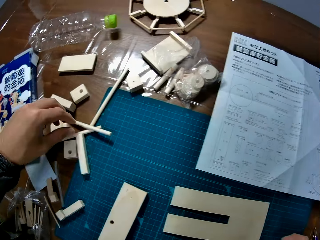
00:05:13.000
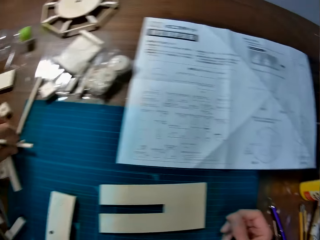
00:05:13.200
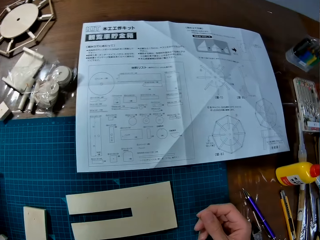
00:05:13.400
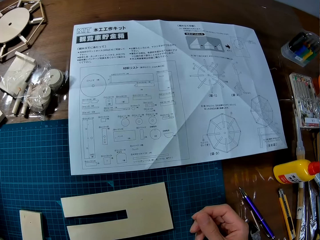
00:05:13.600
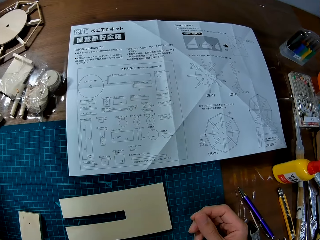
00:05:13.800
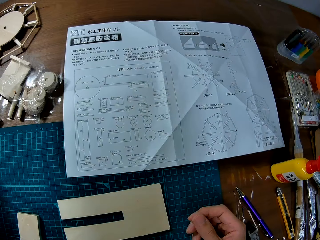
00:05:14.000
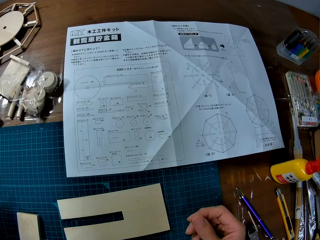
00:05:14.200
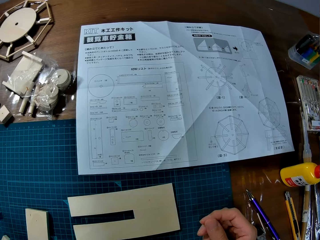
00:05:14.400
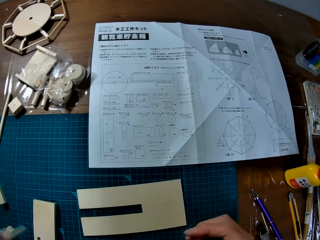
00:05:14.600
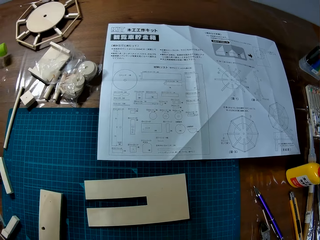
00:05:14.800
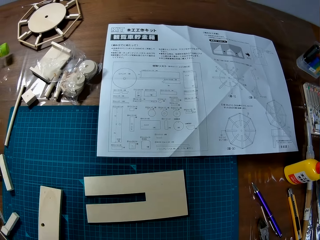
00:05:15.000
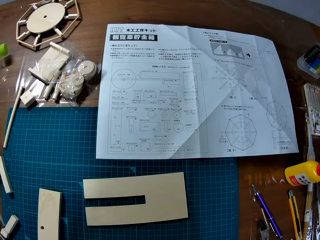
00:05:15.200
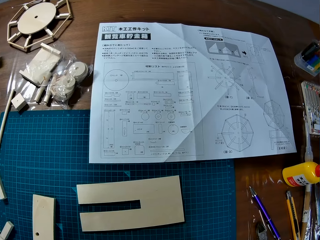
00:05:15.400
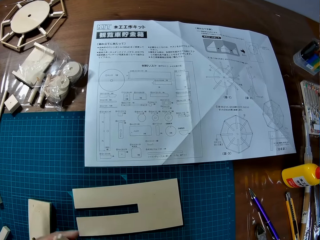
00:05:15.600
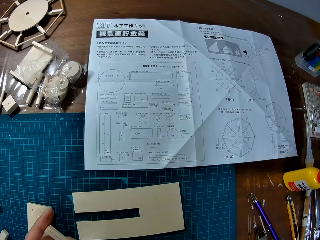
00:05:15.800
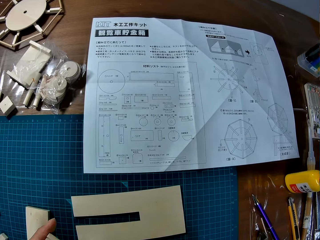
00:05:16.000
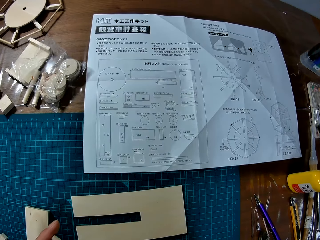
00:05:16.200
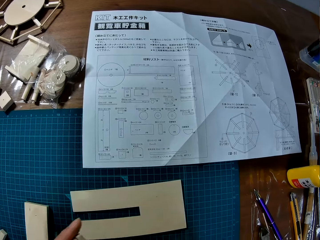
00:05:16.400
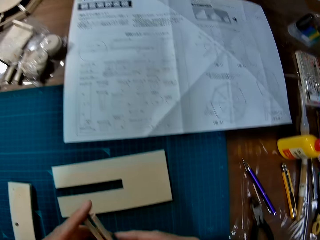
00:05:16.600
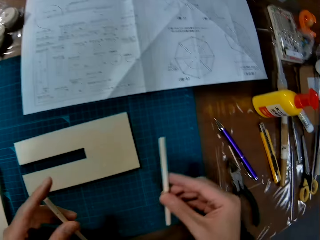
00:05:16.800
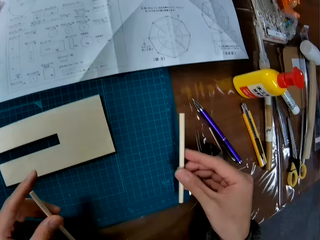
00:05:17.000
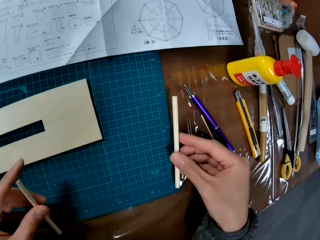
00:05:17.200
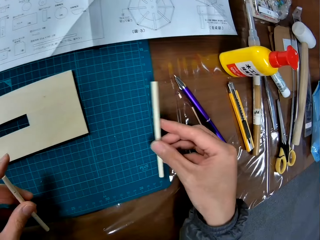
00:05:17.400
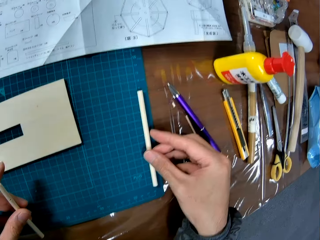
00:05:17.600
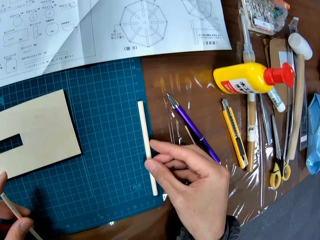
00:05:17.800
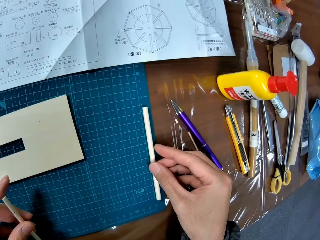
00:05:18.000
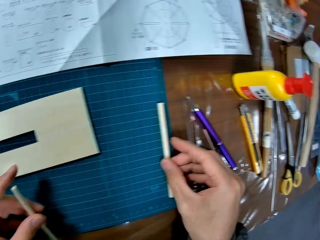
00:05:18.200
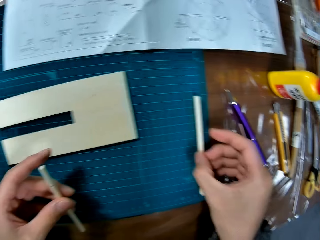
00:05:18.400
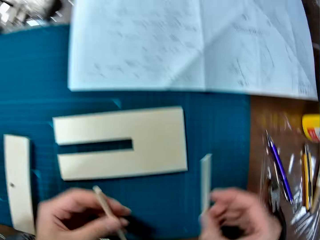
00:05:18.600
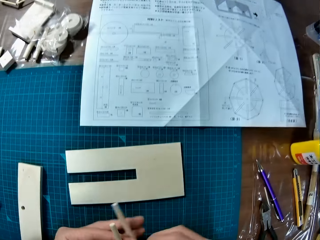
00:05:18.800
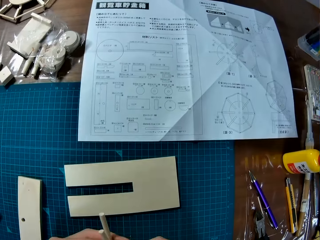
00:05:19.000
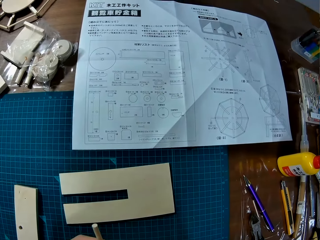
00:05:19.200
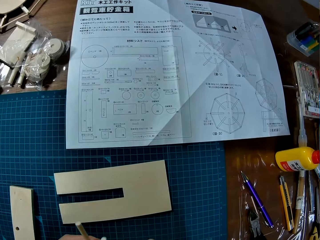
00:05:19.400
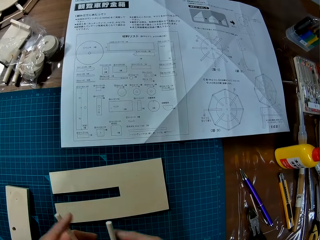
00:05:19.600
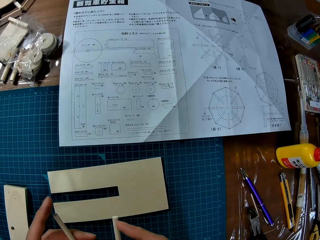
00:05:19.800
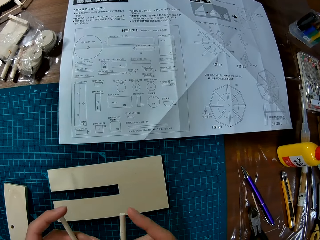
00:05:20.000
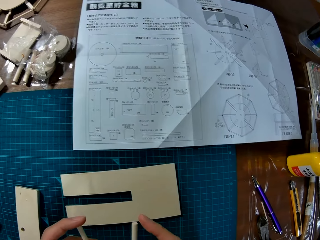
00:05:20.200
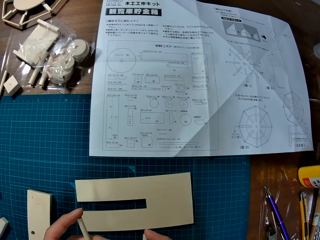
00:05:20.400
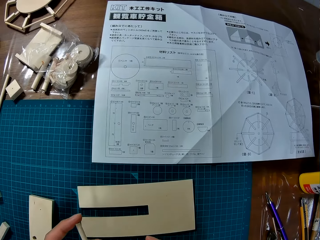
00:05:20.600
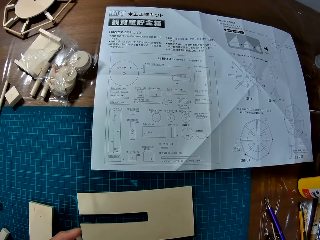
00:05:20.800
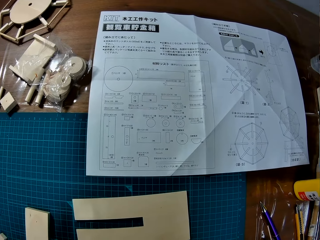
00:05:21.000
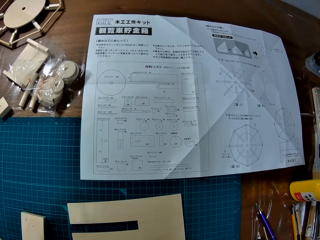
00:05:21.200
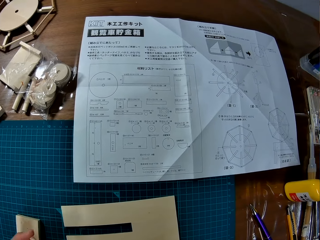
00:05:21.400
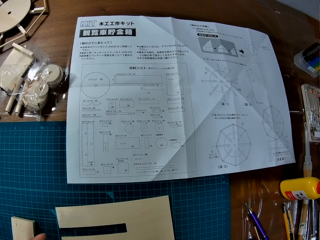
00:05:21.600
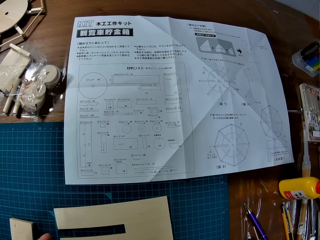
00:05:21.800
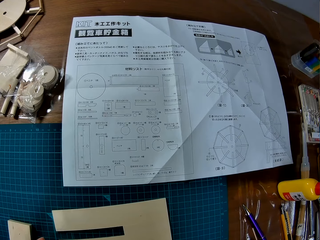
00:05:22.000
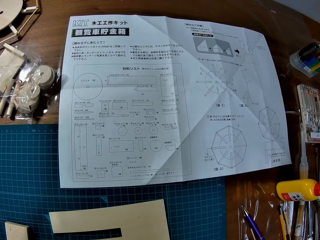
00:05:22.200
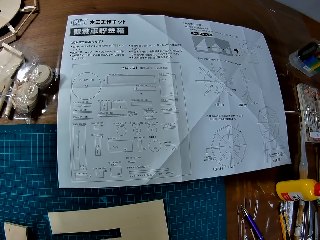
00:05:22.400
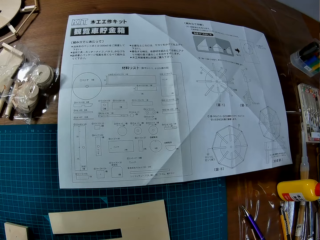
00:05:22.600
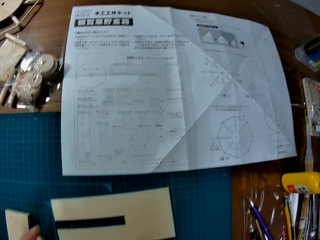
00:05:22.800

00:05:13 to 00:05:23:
The camera wearer lifts his hand from the paperboard. He takes two wood pieces. He looks around the table. He holds the paperboards. He checks the wood pieces. He places the paperboard on the table. He holds the paperboards with his hand.

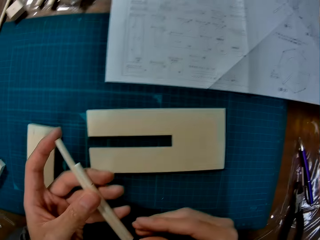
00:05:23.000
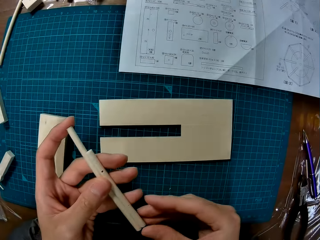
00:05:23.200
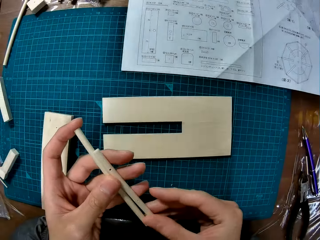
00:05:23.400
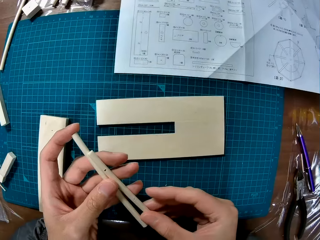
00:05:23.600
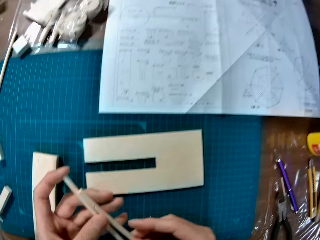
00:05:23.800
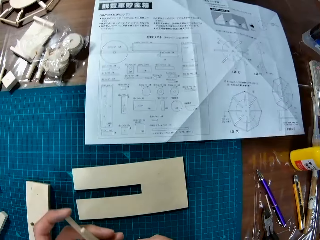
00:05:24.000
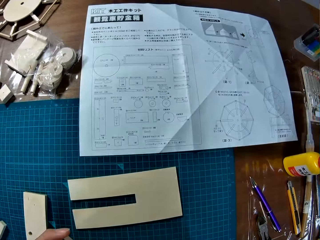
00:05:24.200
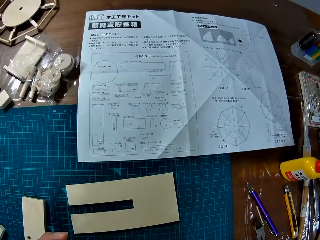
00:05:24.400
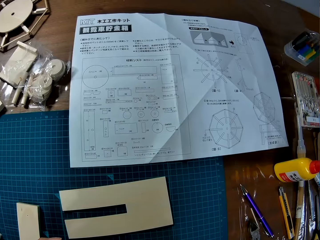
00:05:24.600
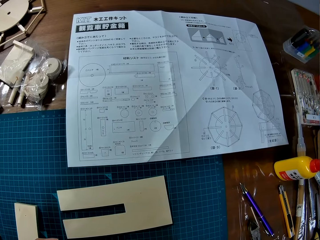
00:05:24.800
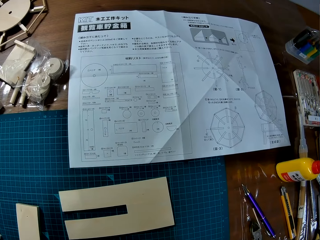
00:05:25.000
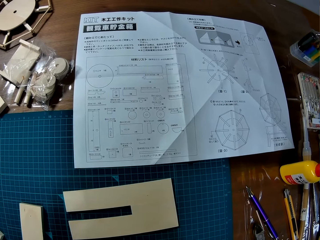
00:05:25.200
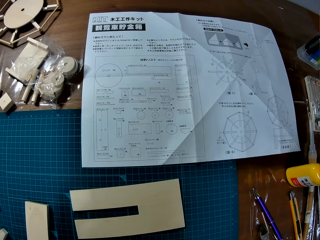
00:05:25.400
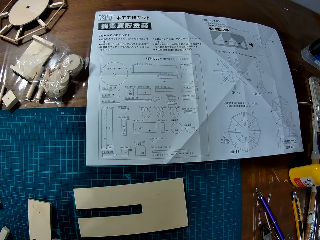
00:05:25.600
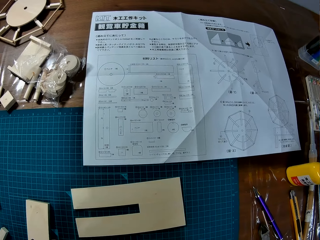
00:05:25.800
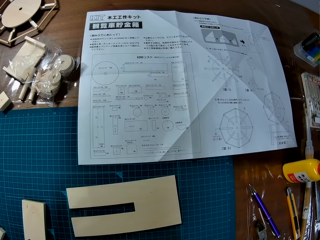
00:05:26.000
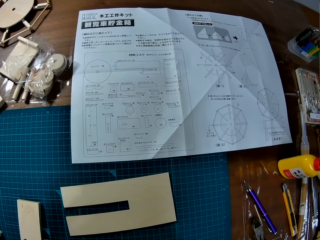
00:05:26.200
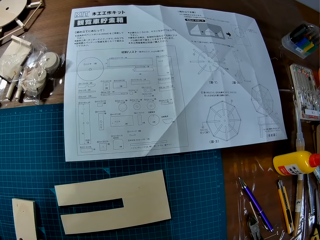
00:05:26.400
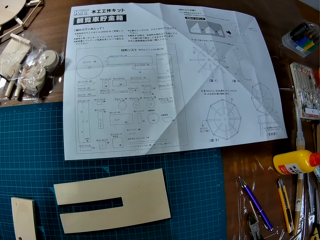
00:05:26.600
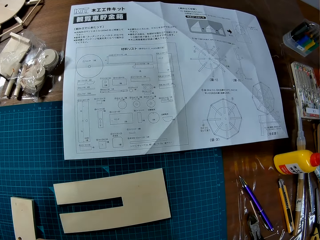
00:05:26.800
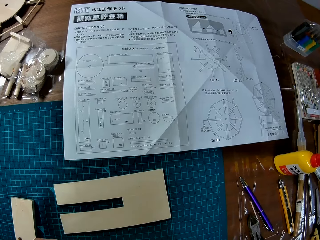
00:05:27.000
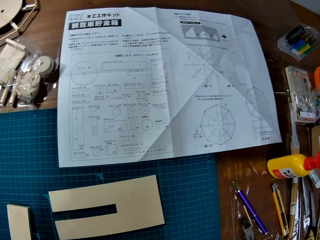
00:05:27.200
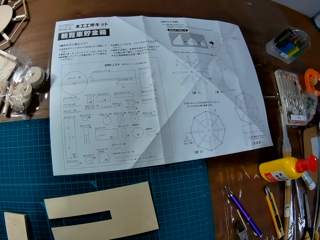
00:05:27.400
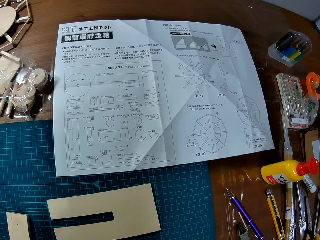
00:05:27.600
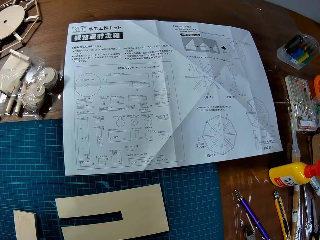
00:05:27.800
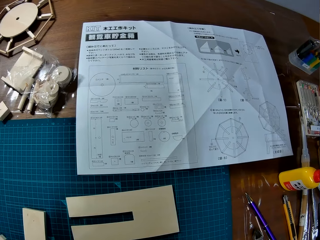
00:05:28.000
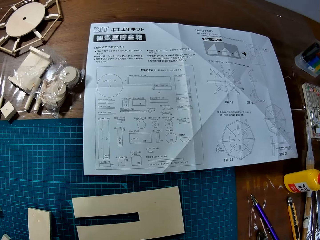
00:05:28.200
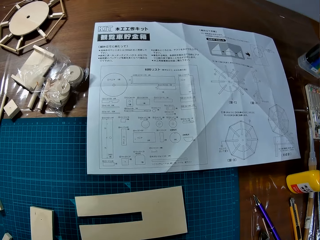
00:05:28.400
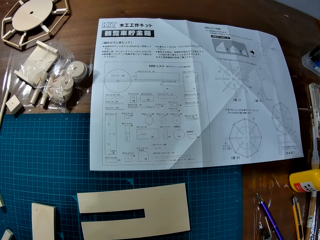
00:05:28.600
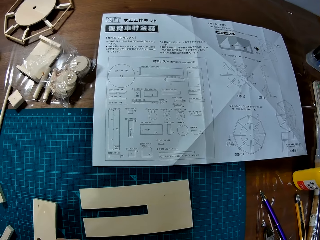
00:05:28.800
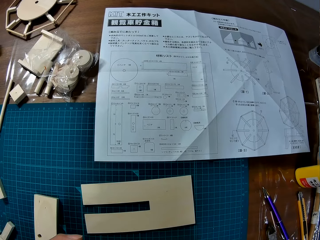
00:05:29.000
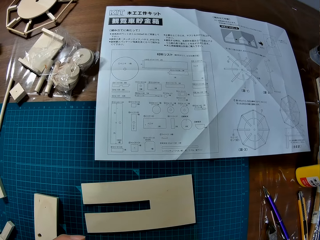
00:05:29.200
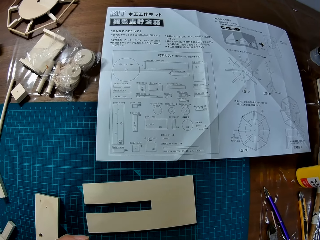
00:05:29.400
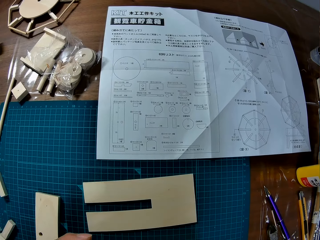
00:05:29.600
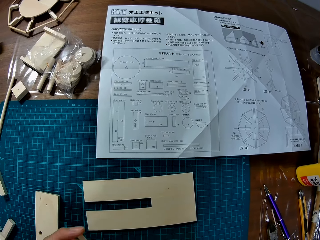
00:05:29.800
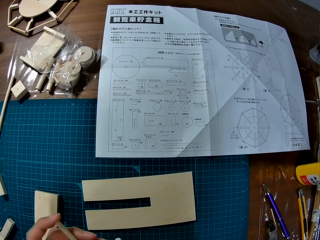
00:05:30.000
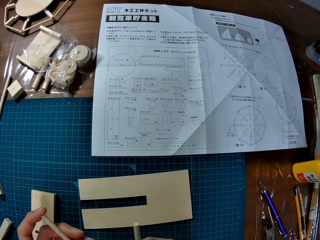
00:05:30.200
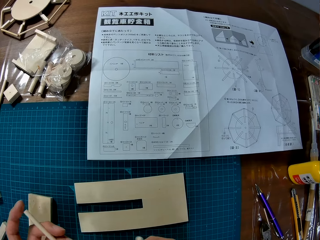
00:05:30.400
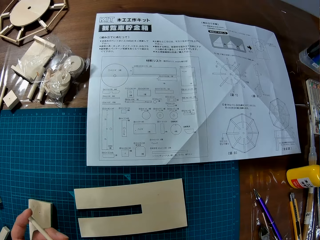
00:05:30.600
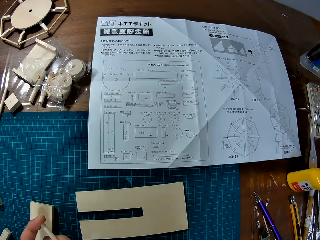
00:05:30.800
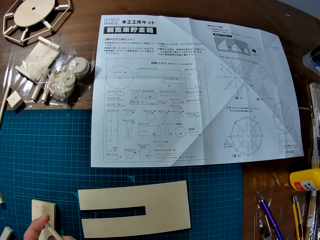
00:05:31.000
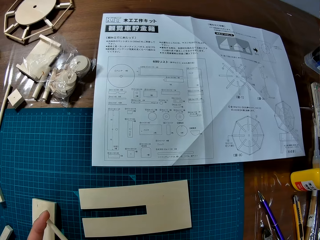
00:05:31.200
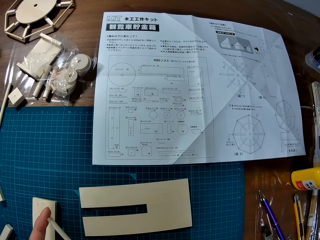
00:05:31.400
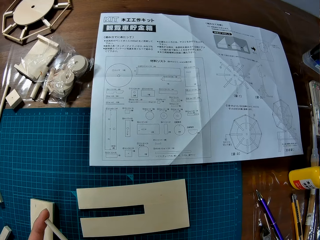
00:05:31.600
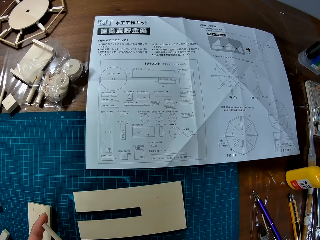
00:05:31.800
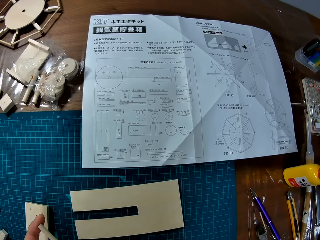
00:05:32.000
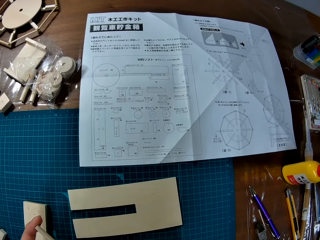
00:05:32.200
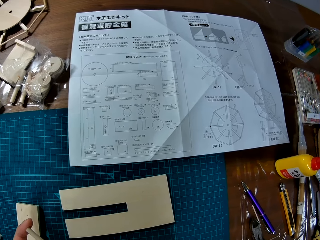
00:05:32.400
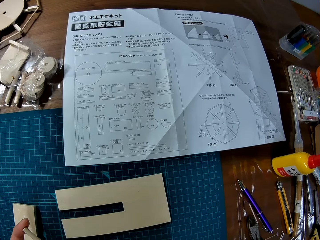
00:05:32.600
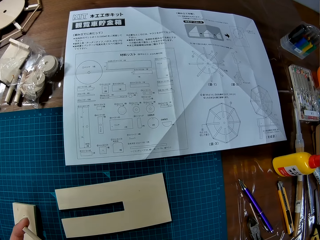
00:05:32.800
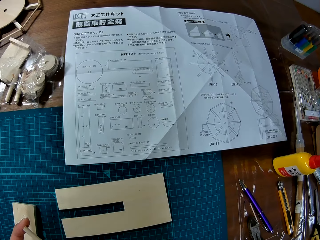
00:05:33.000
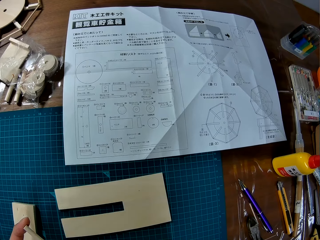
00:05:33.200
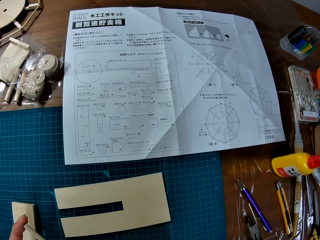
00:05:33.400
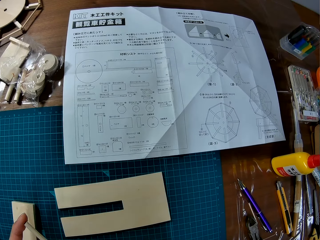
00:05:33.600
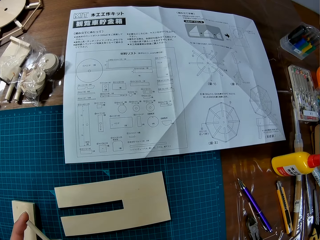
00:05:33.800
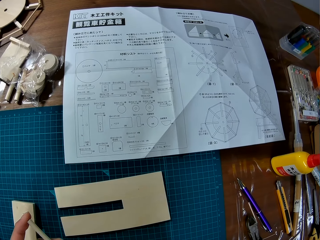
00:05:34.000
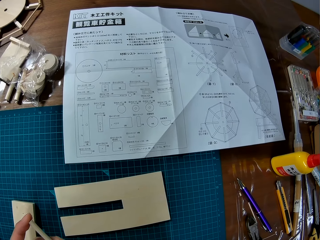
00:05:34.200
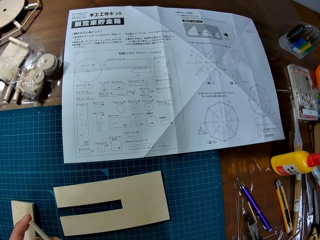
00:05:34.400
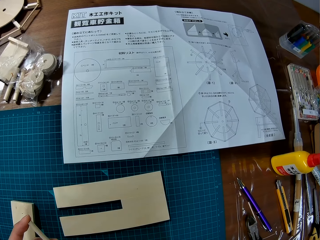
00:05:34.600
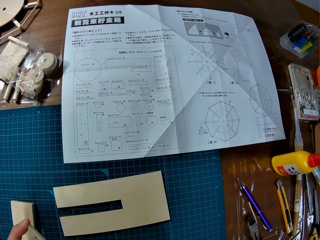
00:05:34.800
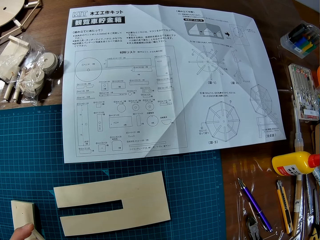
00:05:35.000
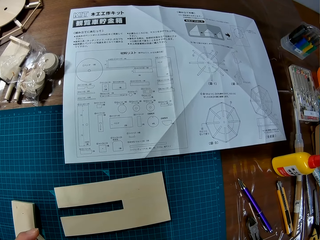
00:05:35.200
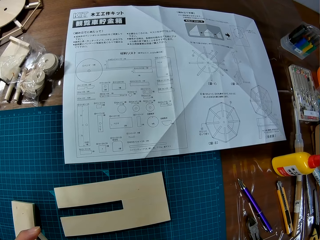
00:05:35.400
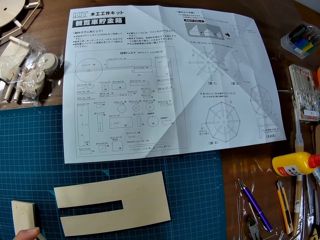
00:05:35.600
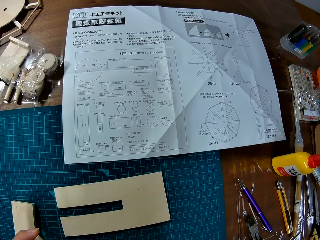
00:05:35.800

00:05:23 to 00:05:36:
The camera wearer looks at the paperboards.
